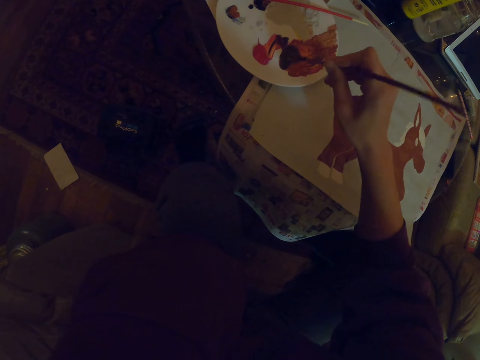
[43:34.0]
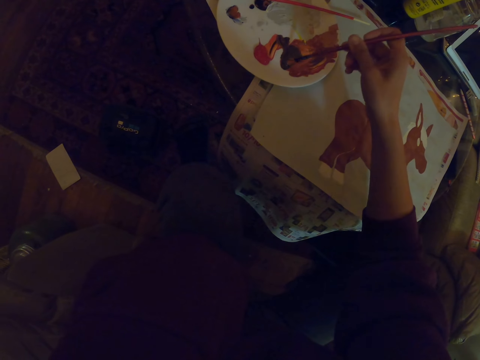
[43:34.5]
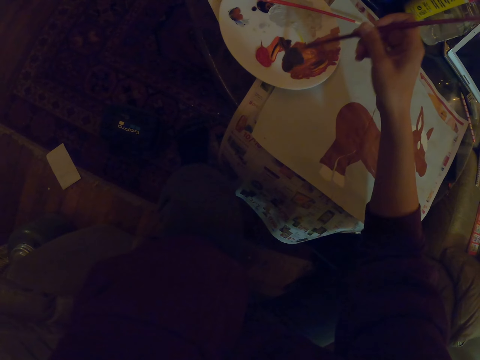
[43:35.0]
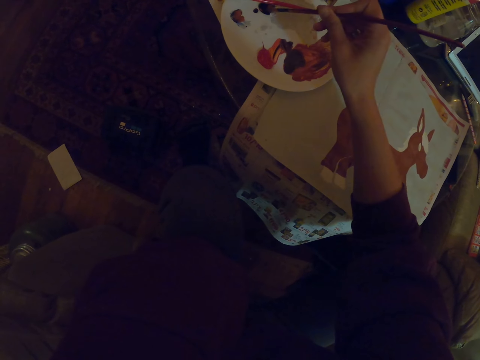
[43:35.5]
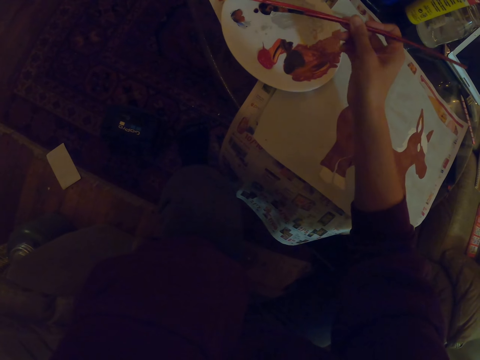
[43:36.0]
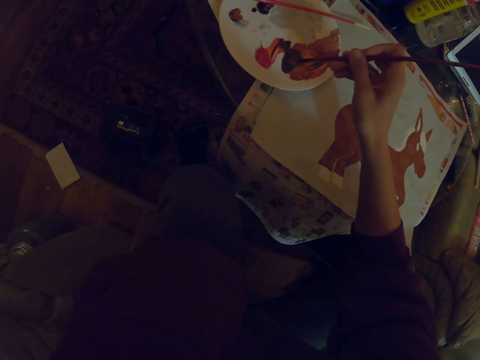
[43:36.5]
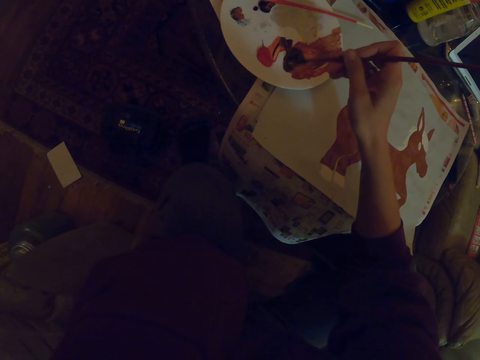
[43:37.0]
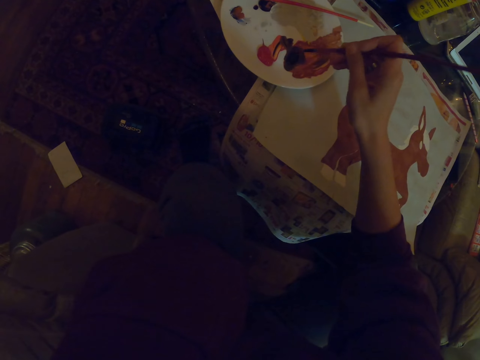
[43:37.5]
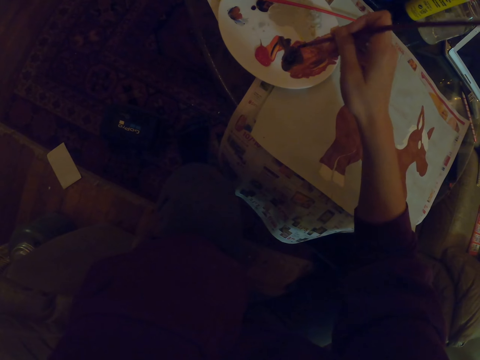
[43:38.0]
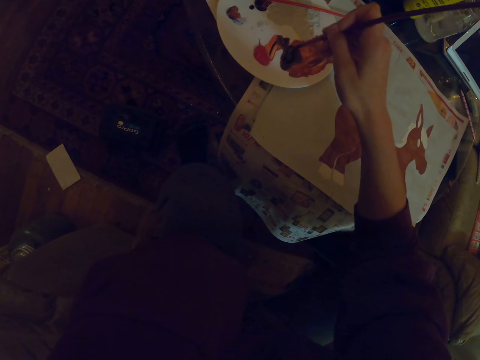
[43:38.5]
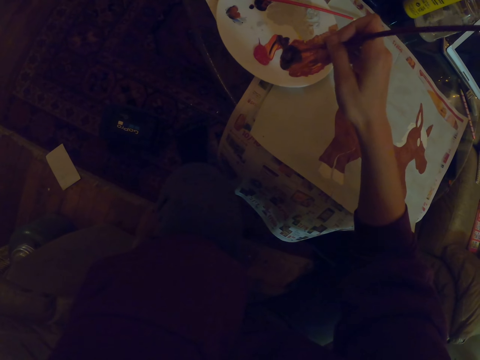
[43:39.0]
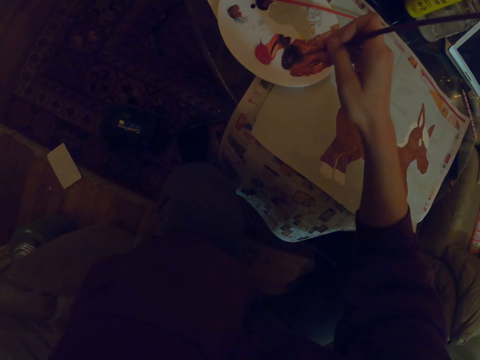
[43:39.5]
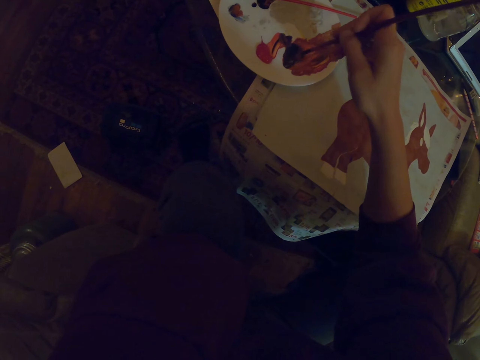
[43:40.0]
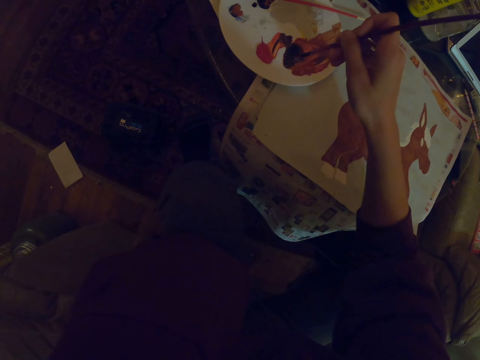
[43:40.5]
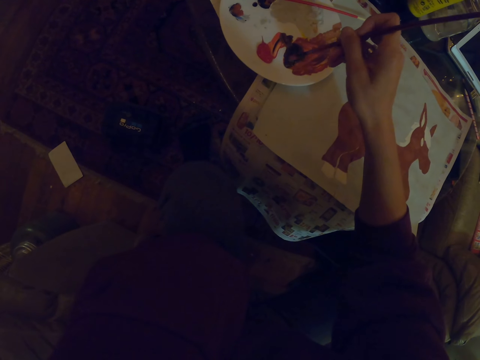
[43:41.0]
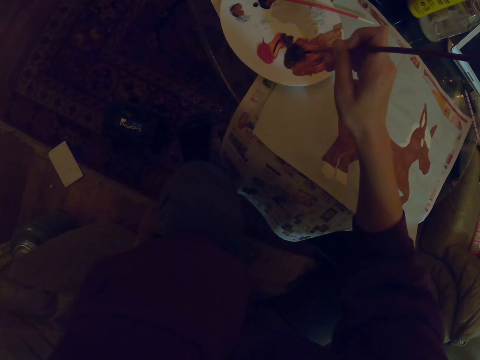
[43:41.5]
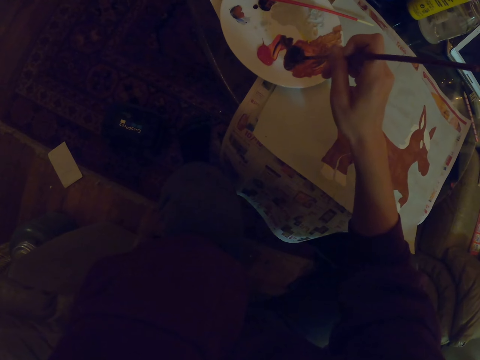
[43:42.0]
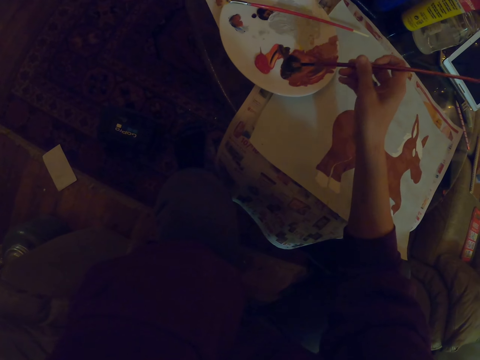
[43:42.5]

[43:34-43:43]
The camera wearer dips the art brush in black paint on the plate. They mix the black paint and brown paint on the plate with the art brush.

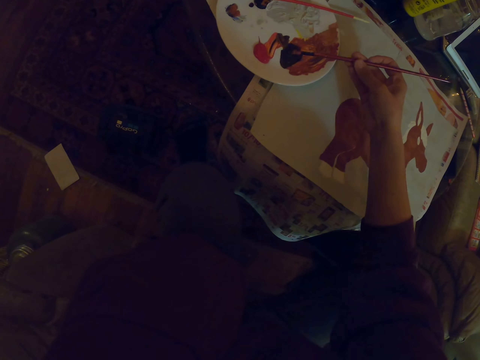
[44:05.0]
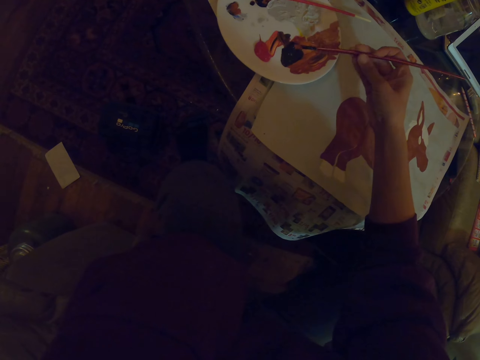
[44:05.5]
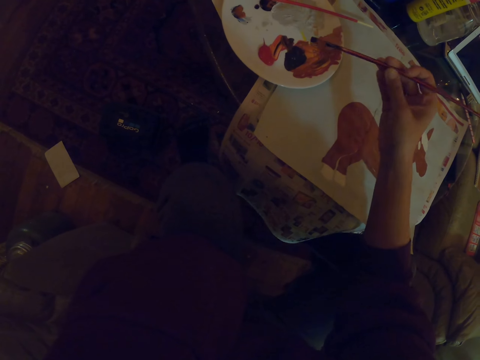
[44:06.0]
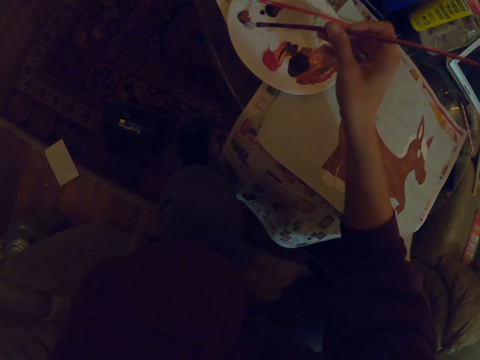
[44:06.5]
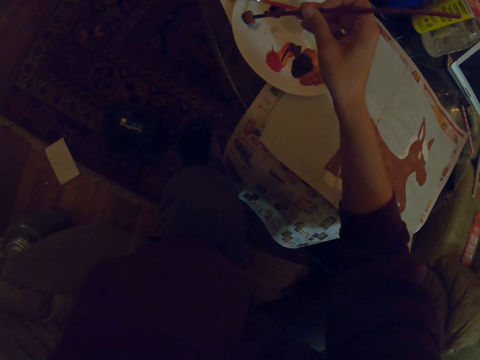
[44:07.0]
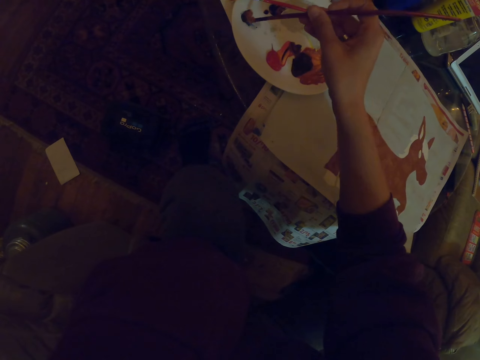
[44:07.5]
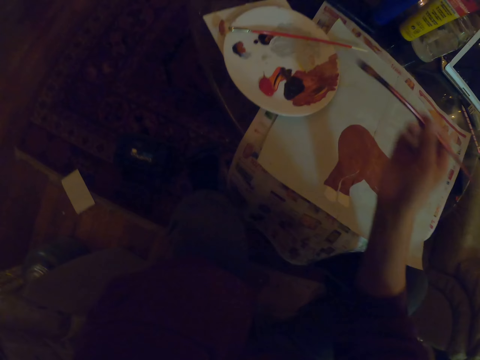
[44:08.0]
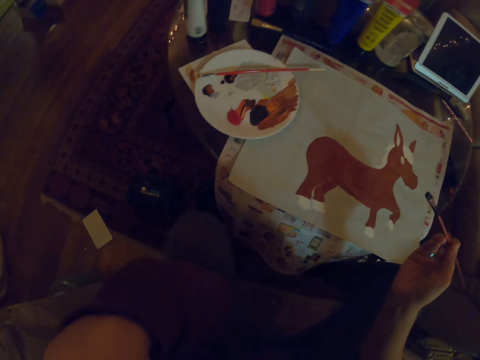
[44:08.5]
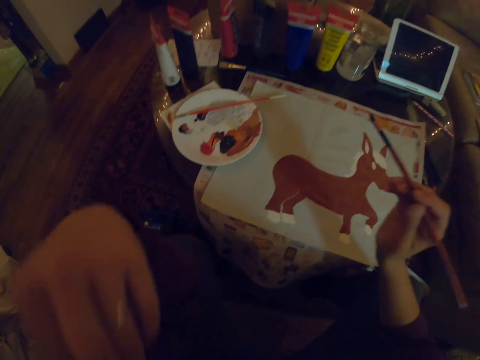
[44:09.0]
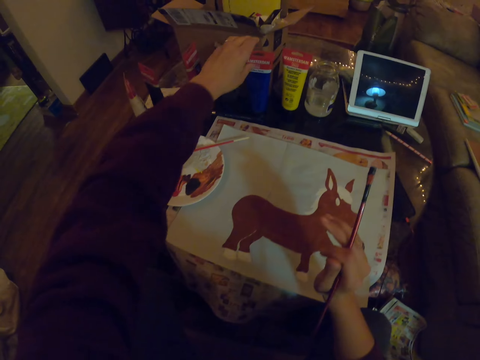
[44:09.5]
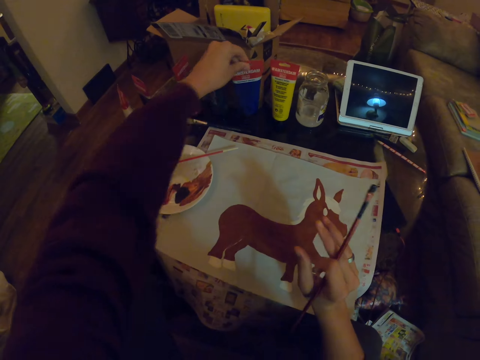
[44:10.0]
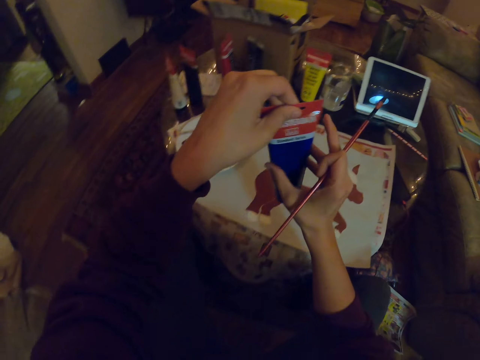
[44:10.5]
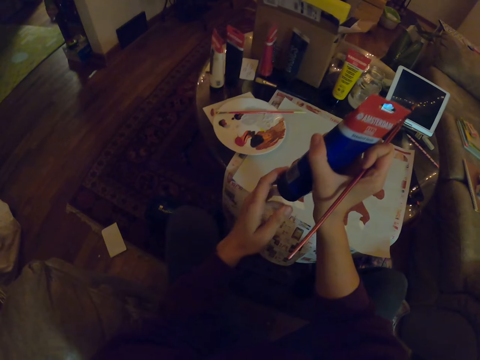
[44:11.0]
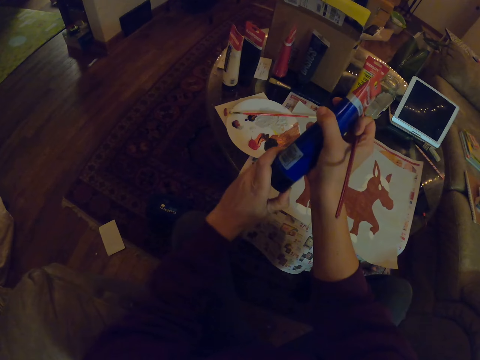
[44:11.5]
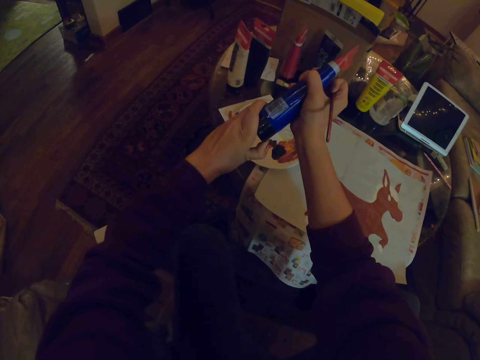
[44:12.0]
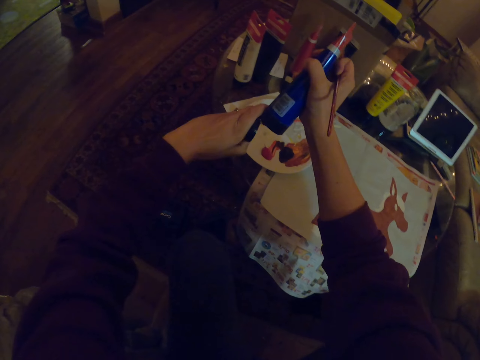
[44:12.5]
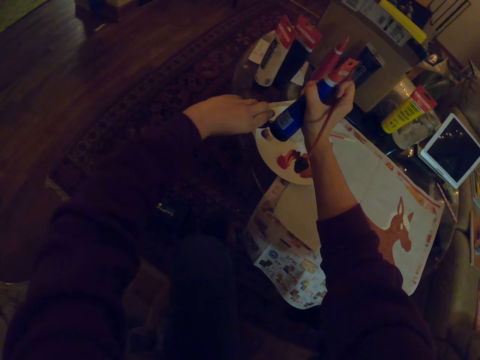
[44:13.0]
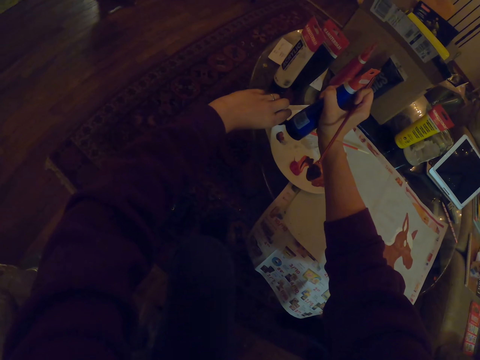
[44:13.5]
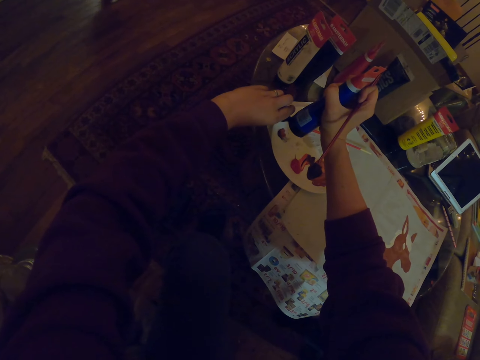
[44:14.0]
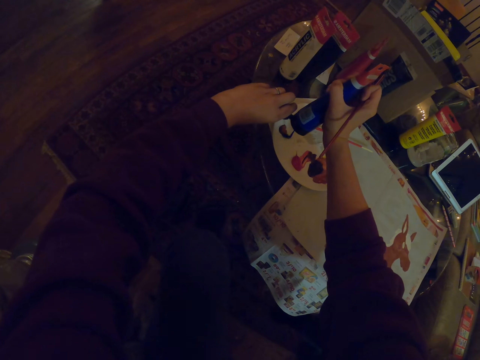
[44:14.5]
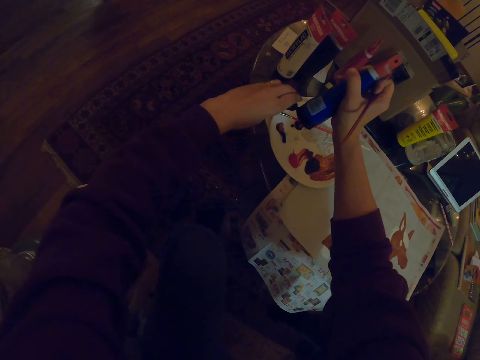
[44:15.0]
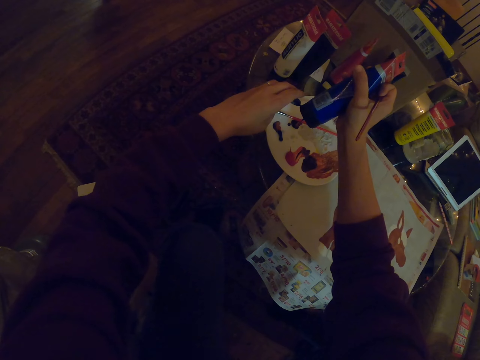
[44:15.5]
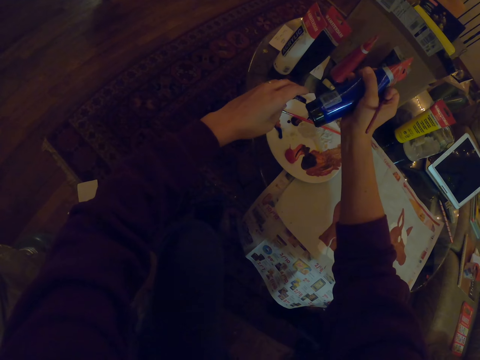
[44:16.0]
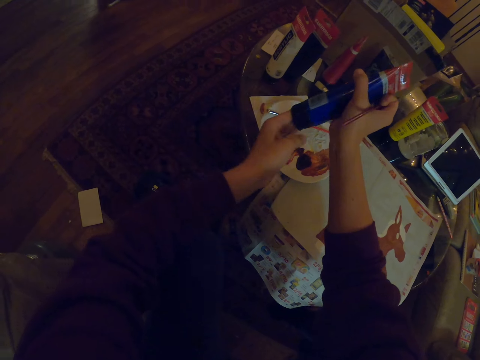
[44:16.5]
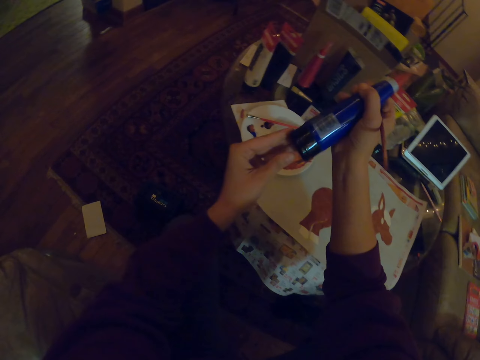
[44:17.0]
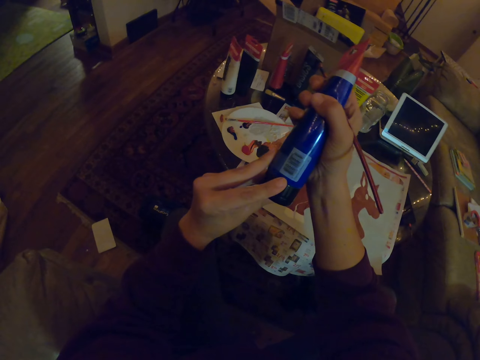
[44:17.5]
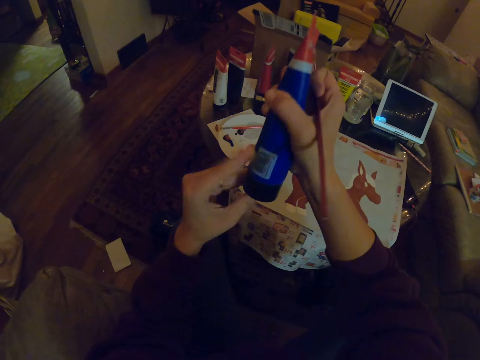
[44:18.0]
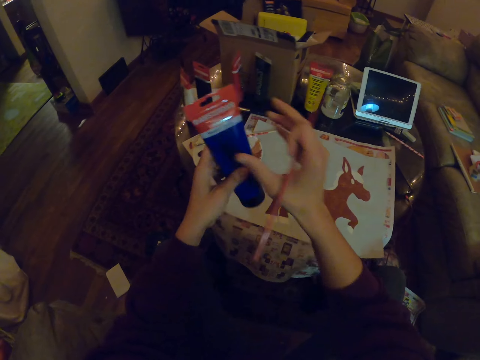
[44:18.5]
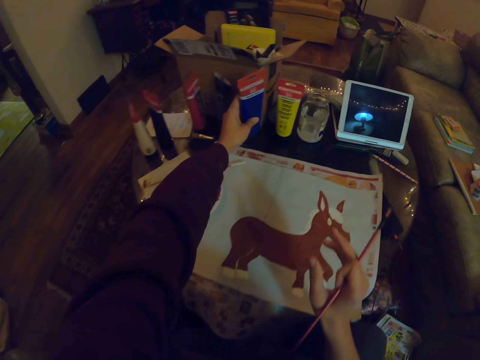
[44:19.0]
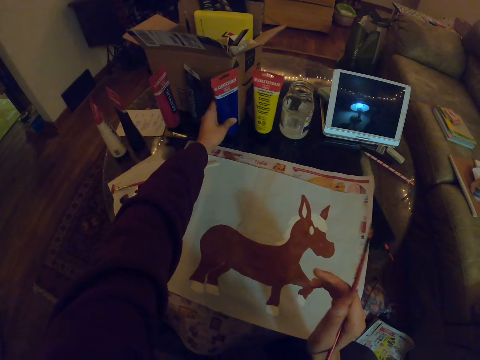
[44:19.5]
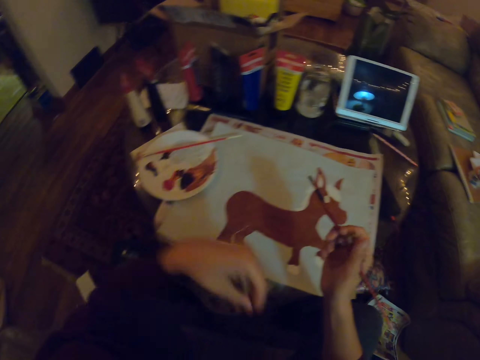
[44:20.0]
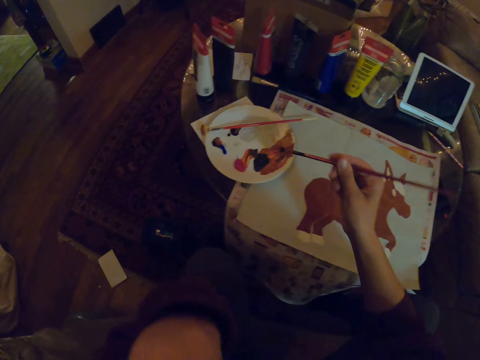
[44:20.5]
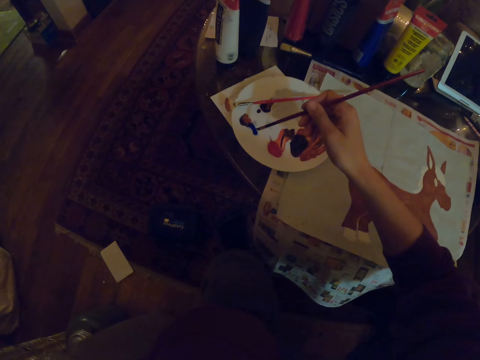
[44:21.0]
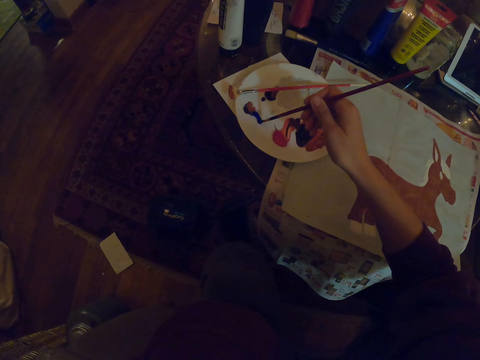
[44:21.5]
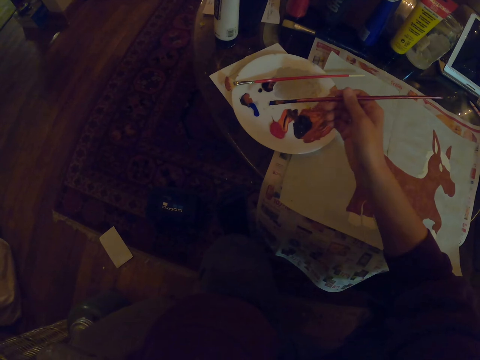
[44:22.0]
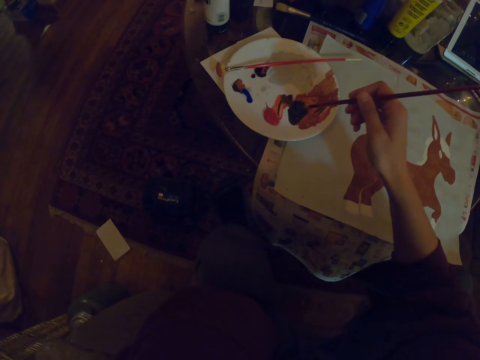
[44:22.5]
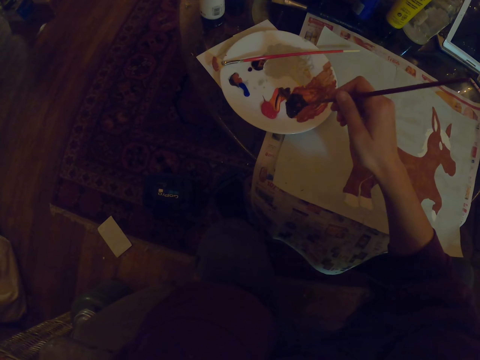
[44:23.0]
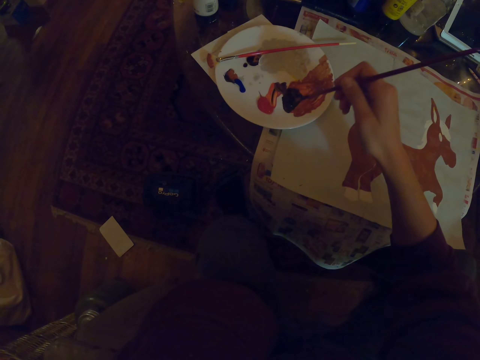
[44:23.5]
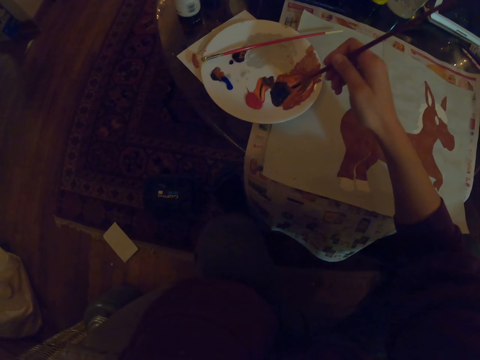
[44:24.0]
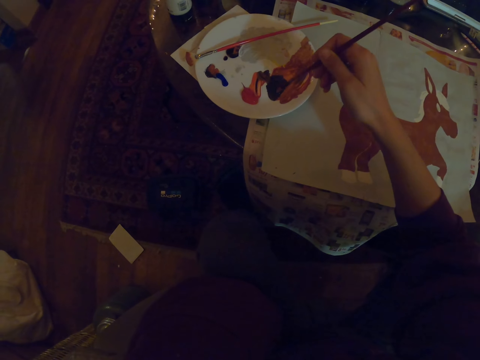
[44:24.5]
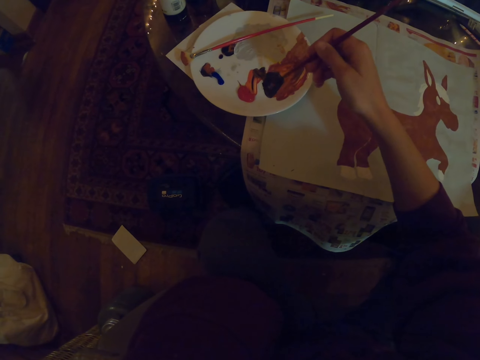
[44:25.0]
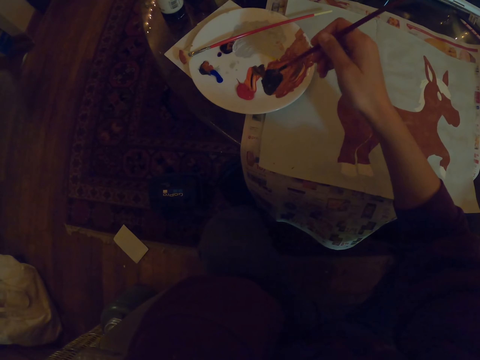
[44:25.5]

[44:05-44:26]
The camera wearer dips the art brush in paint on the plate. They hold the art brush. They hold it again. They pick up a tube or container on the table. They hold the art brush. They open the tube with the left hand. They hold the art brush. They squeeze out paint from the container. They put the paint on the plate. They hold the art brush. They close the tube with the left hand. They place the tube on the table. They hold the art brush. They dip the art brush in blue paint on the plate. They mix the paints on the plate with the art brush.
